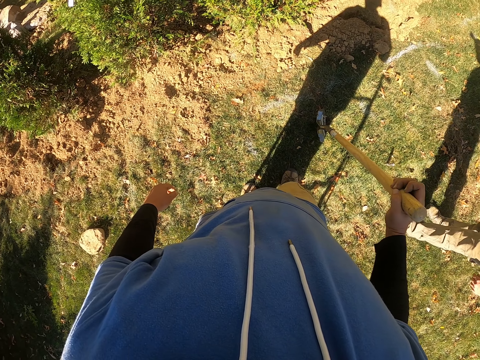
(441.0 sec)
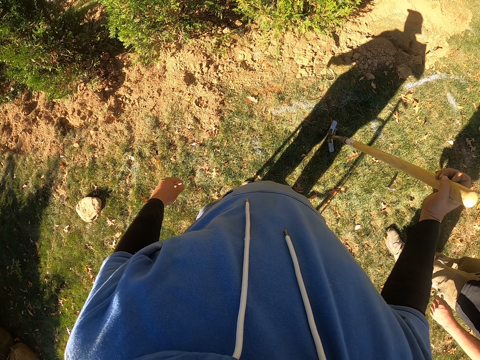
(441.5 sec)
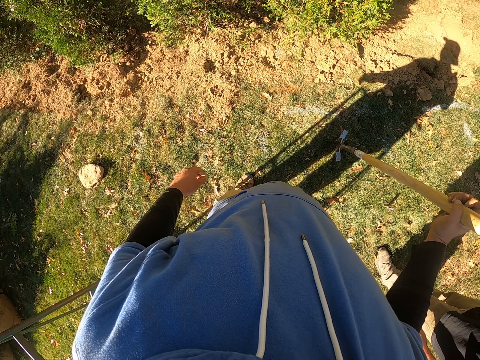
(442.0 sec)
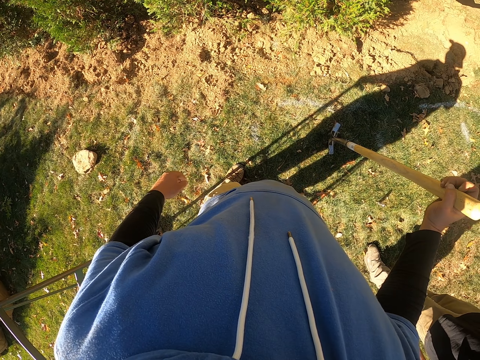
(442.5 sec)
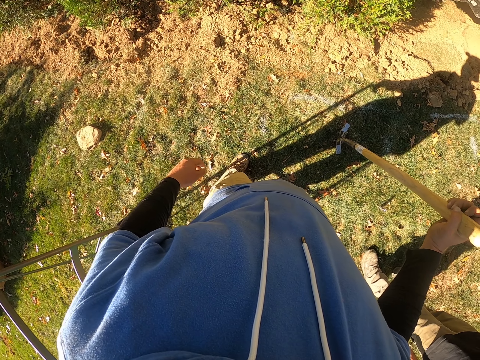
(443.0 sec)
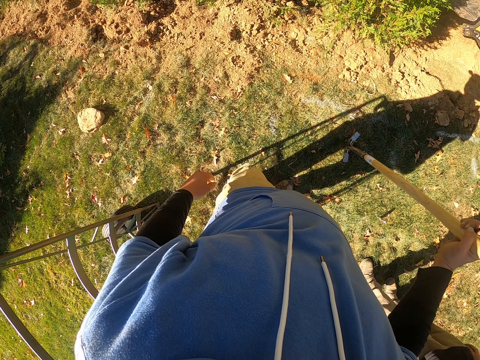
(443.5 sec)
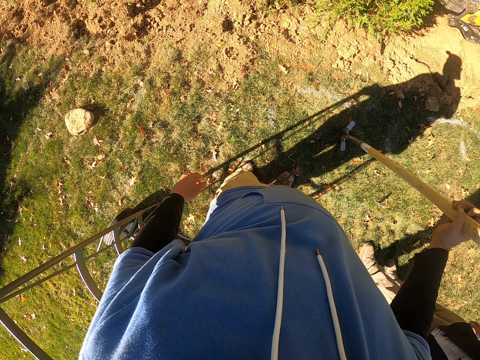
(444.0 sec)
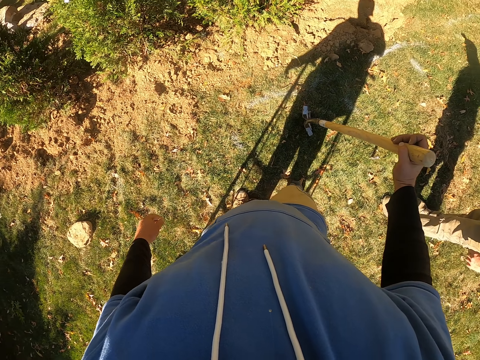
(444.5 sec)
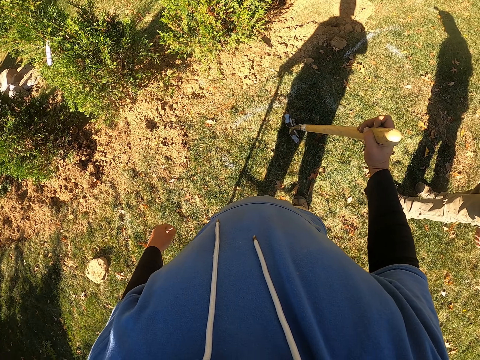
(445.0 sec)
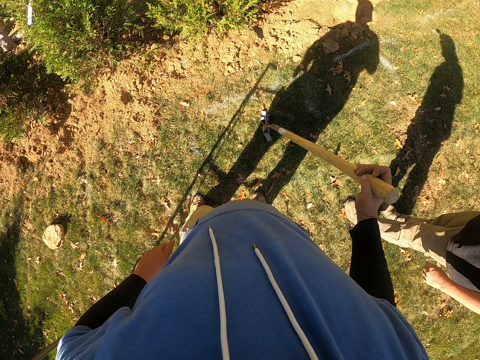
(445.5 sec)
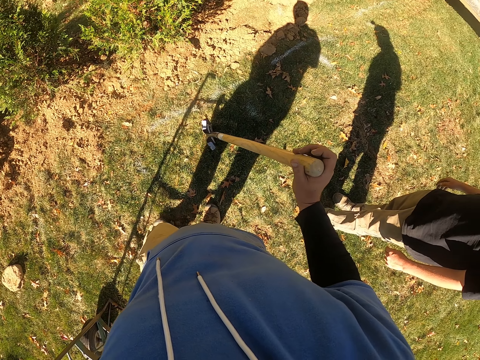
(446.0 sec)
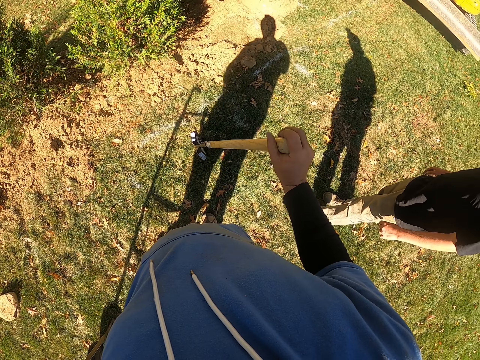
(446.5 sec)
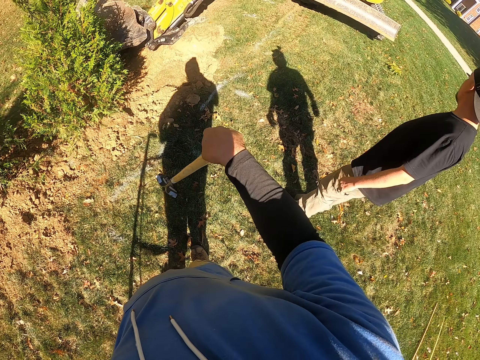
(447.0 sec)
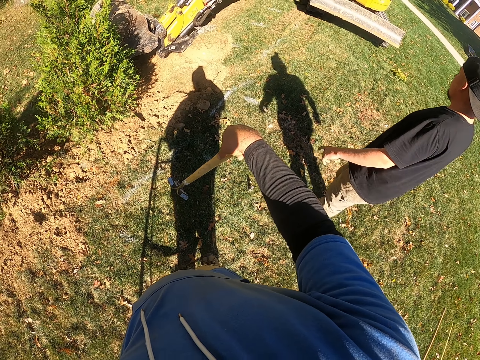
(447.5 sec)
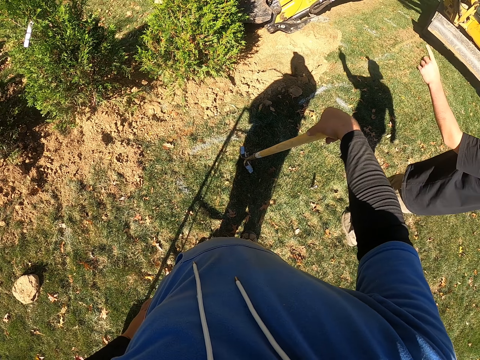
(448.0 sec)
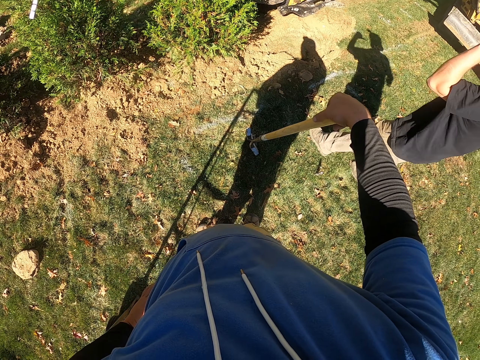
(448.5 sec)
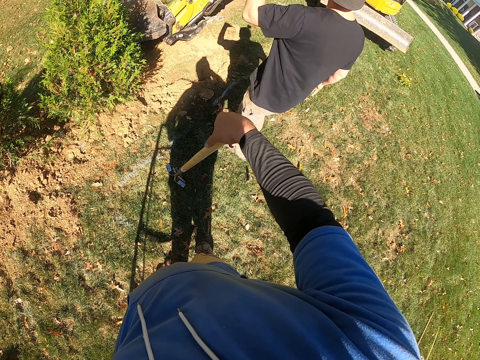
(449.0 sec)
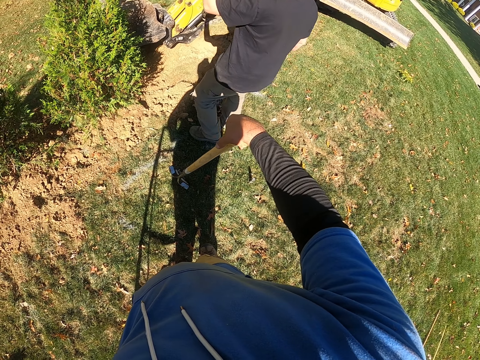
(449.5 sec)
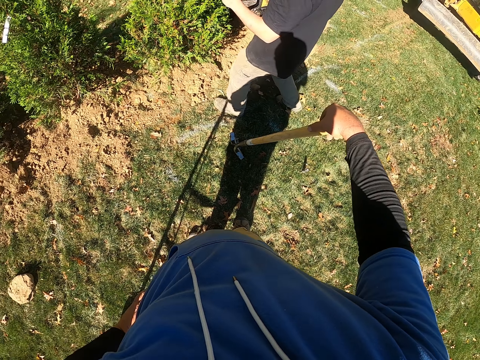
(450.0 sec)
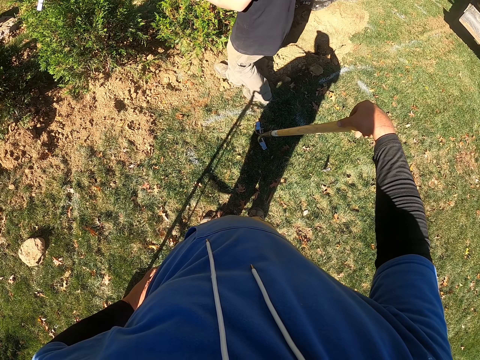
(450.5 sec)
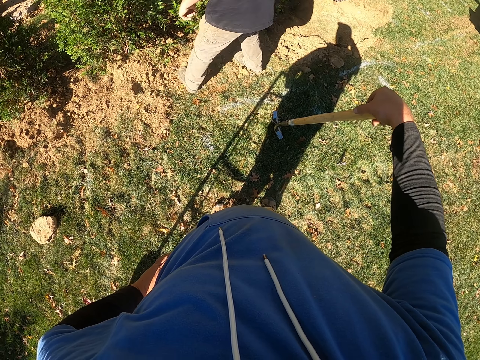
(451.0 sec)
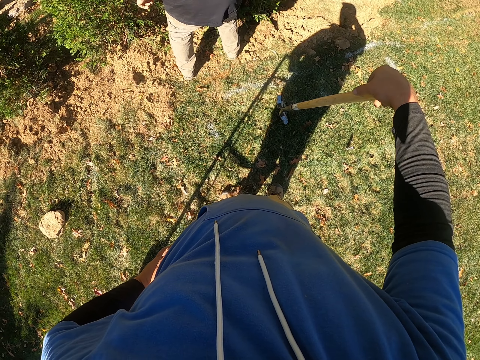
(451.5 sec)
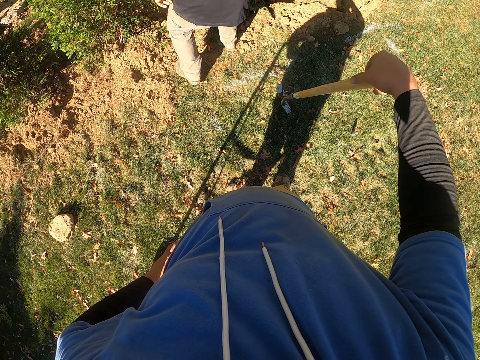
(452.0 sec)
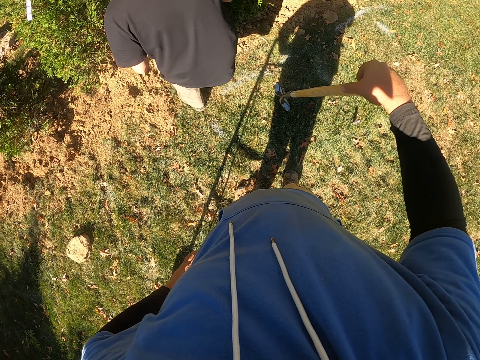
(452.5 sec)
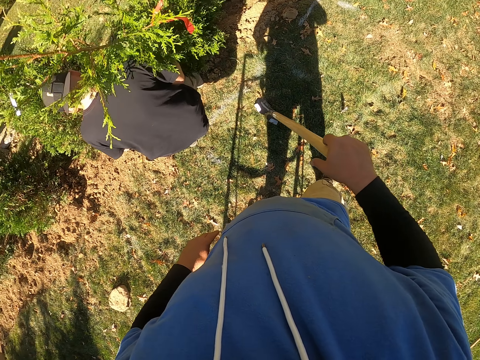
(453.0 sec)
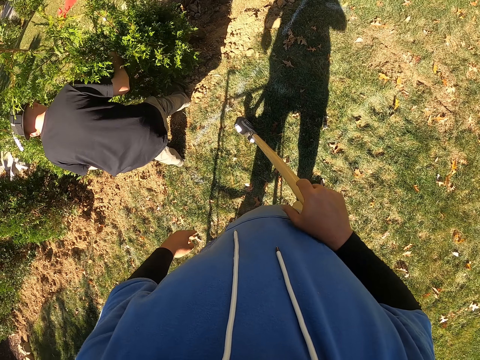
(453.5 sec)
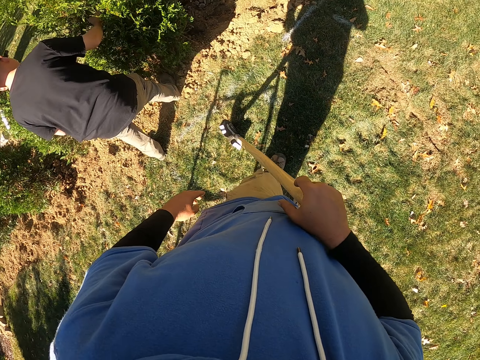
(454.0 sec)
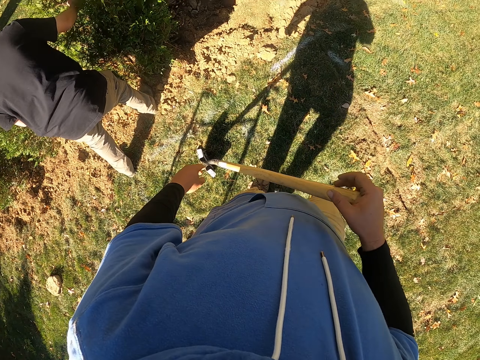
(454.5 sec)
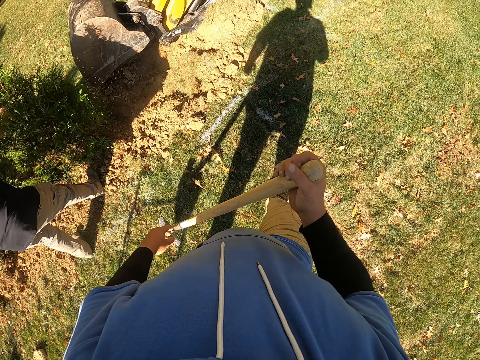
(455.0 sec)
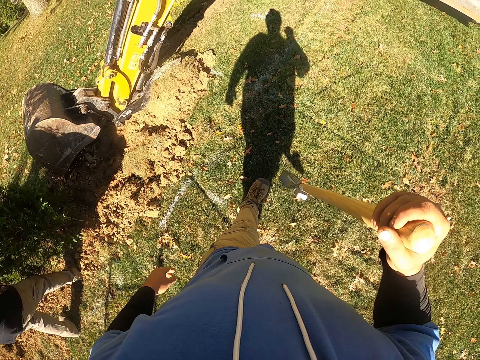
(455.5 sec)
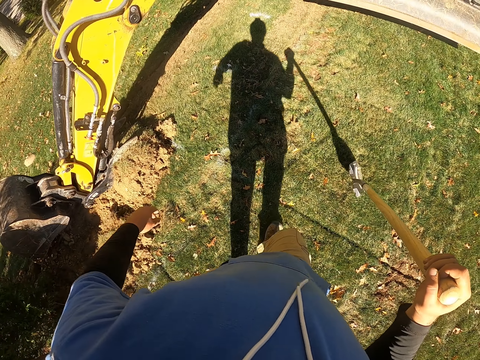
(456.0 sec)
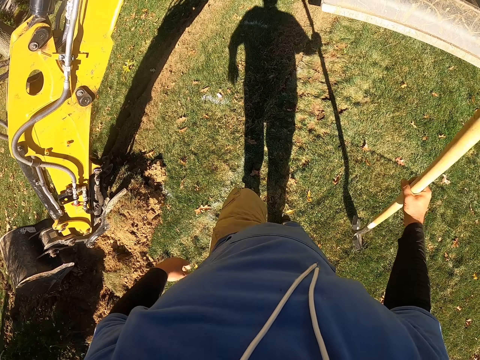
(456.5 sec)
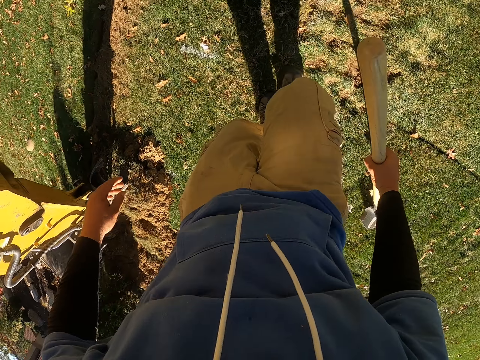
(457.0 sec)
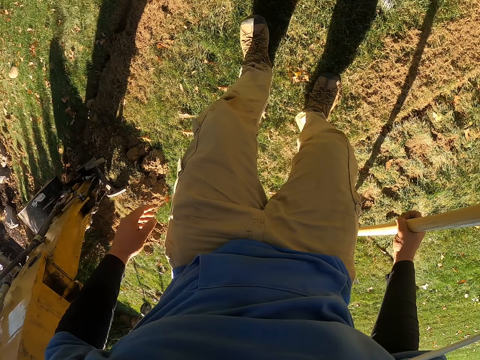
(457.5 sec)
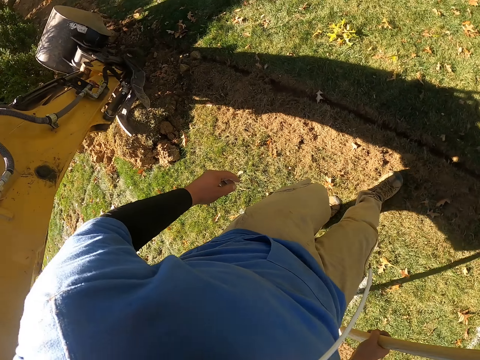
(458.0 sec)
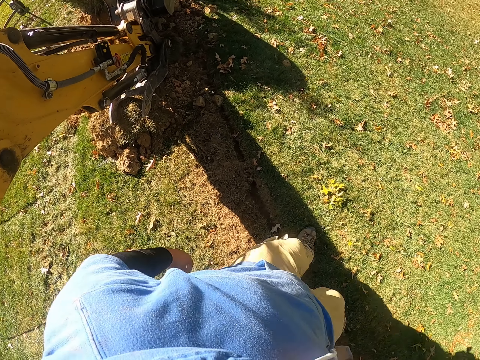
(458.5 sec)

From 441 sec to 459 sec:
A man lifts a hand. The man walks. The man moves the tree. The camera wearer walks around.

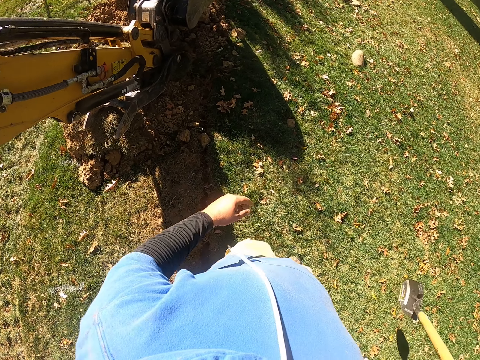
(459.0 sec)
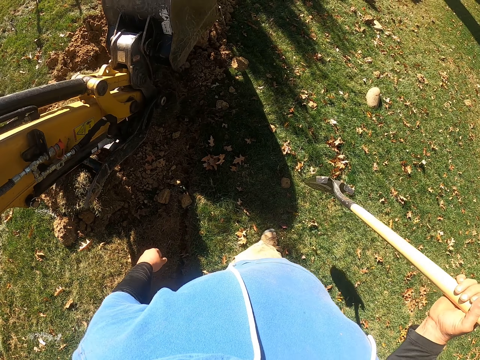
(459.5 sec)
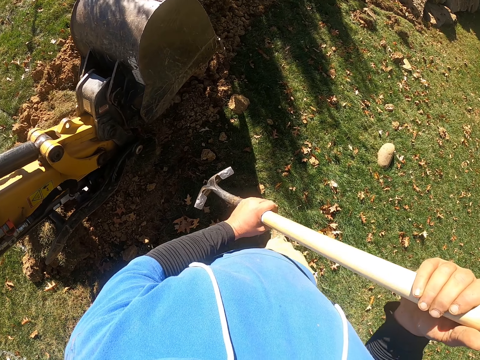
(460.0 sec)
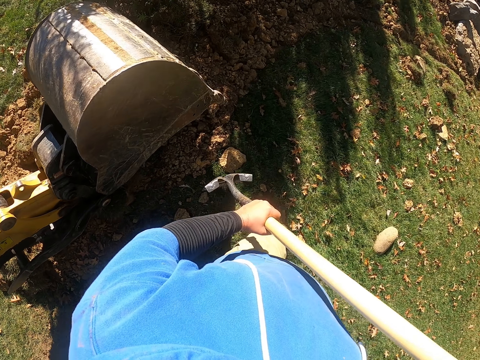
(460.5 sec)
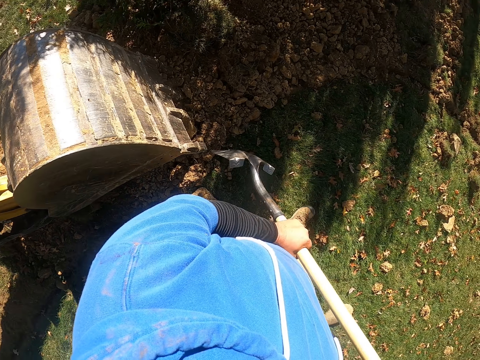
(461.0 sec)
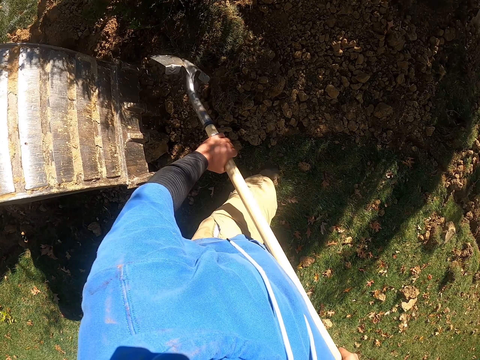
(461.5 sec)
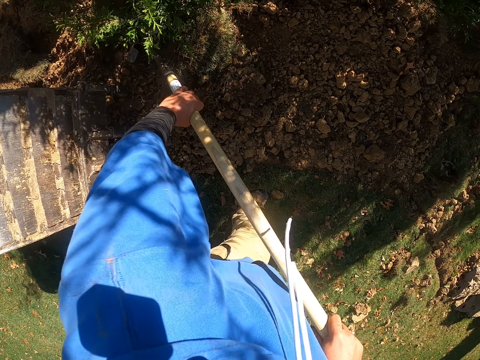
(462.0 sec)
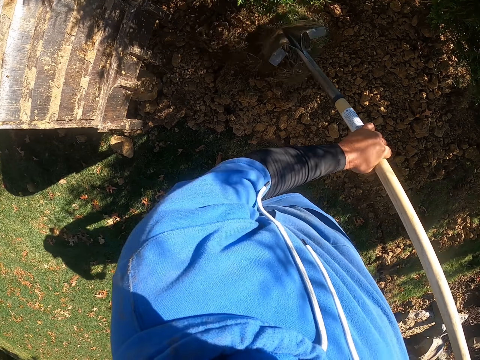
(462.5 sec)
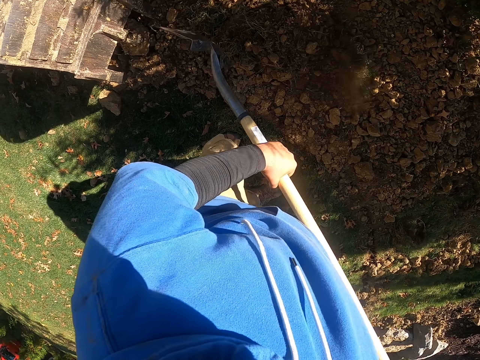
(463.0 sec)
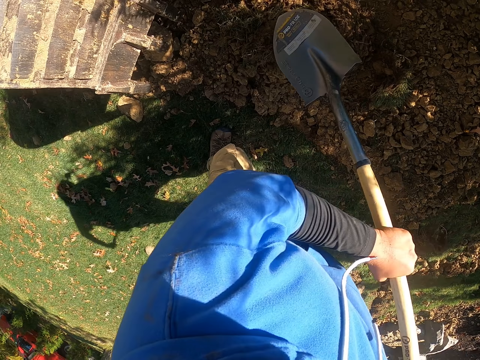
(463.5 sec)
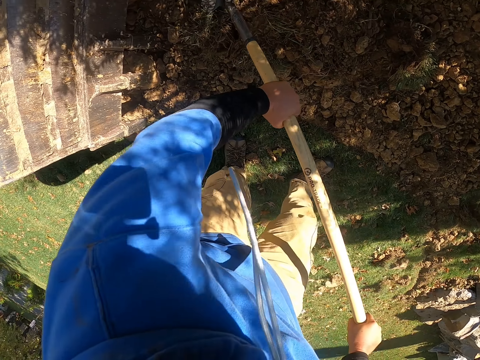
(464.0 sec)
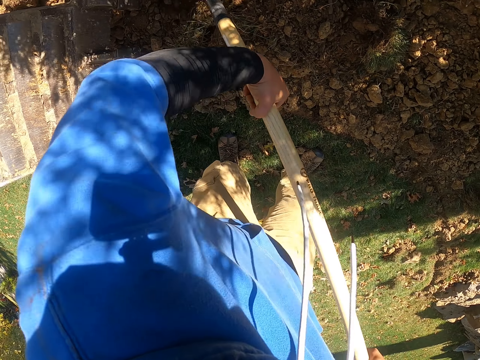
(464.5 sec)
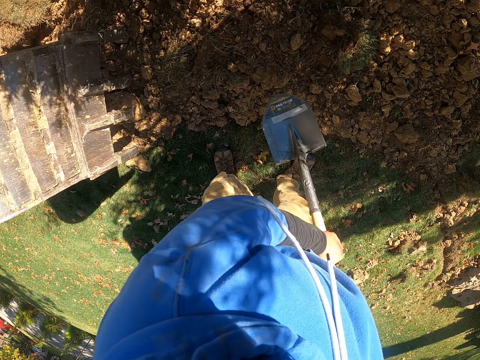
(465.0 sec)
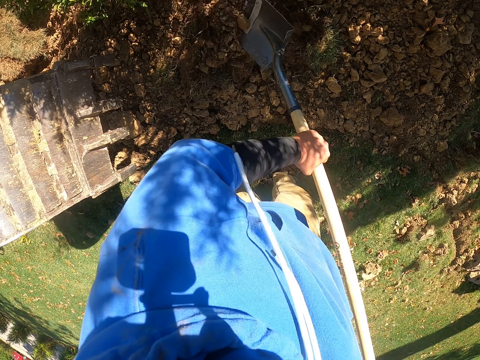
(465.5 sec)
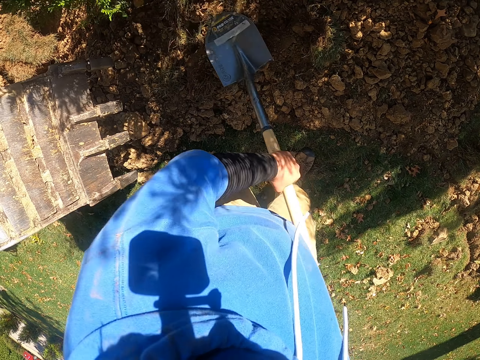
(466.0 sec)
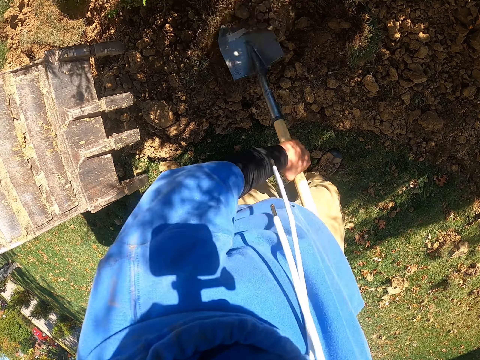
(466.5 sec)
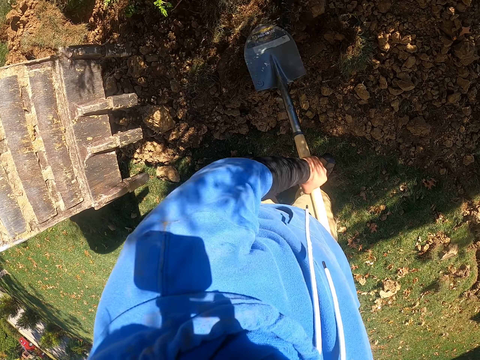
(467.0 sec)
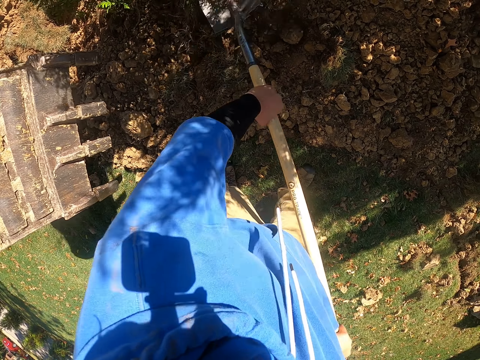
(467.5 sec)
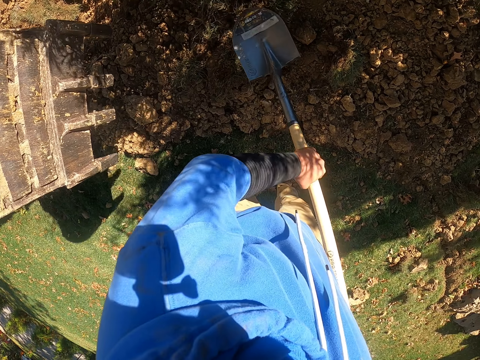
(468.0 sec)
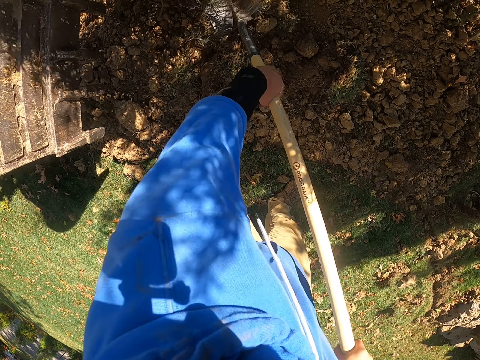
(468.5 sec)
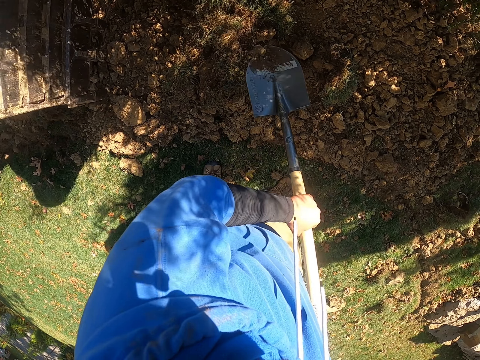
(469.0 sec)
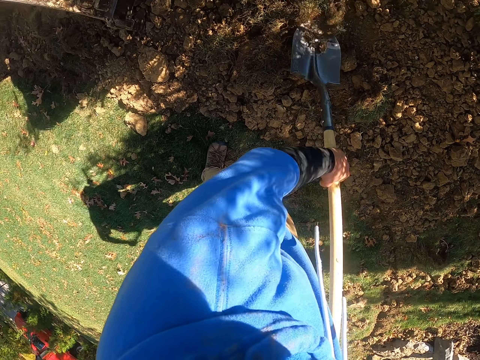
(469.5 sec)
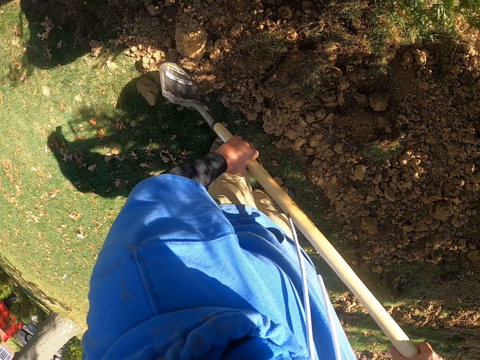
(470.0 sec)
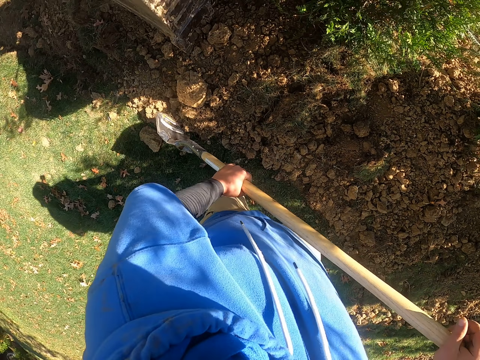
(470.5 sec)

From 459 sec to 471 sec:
The camera wearer moves the sand or soil with the spade. They dig the soil.
